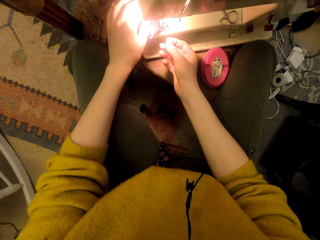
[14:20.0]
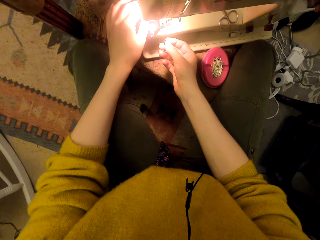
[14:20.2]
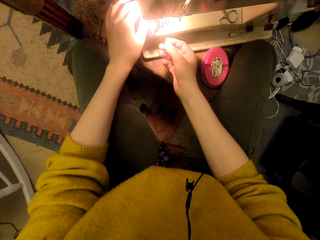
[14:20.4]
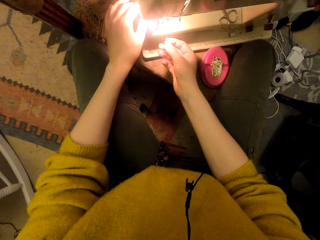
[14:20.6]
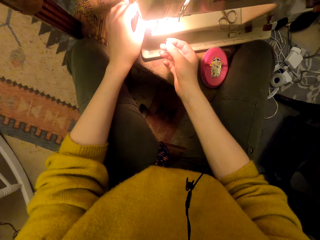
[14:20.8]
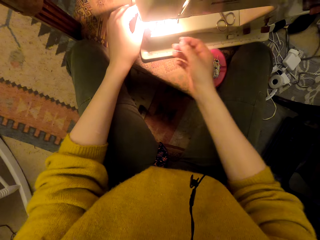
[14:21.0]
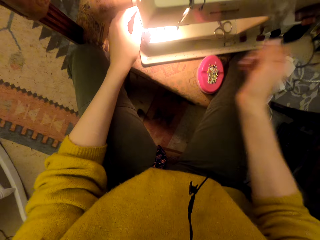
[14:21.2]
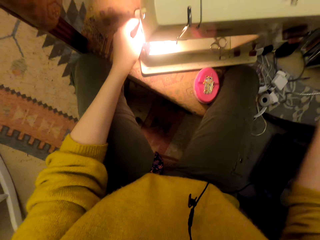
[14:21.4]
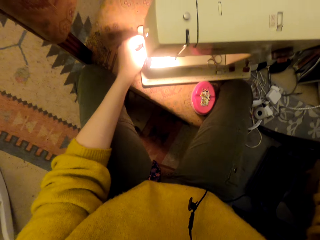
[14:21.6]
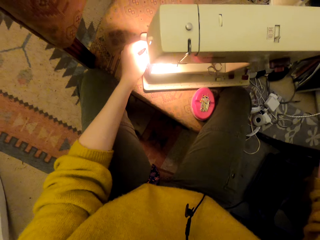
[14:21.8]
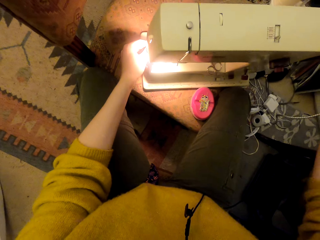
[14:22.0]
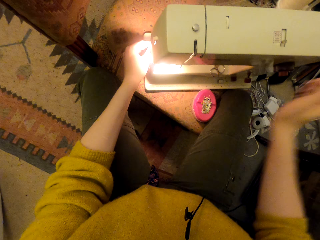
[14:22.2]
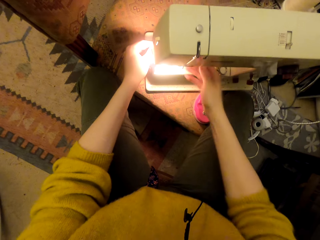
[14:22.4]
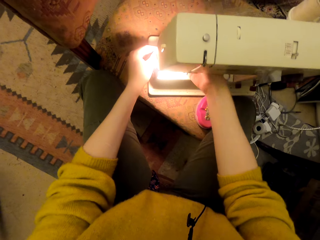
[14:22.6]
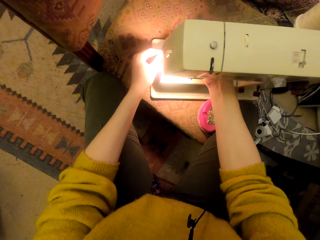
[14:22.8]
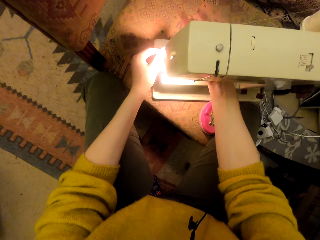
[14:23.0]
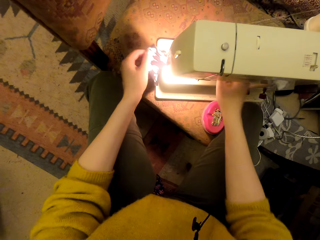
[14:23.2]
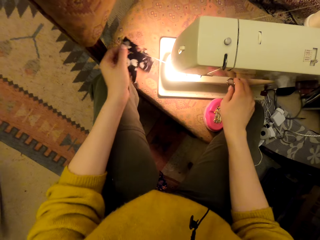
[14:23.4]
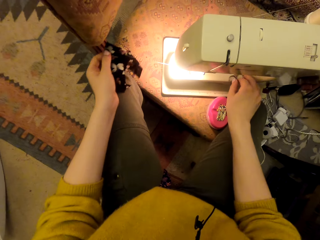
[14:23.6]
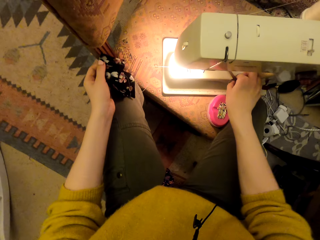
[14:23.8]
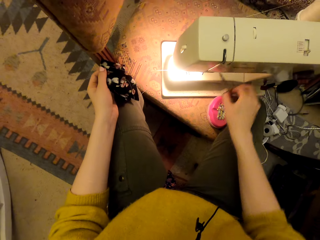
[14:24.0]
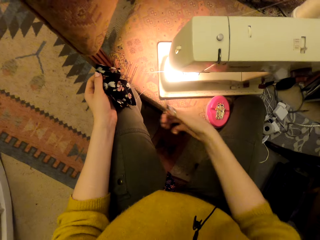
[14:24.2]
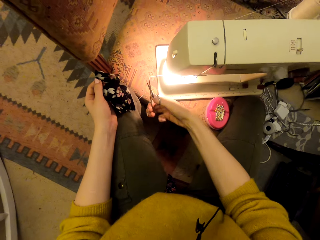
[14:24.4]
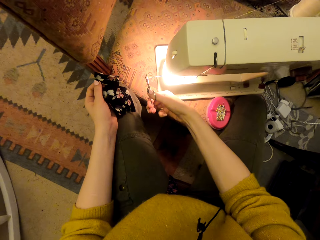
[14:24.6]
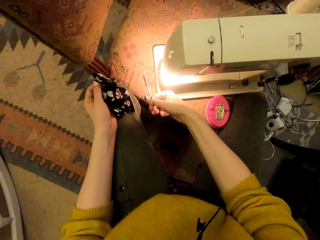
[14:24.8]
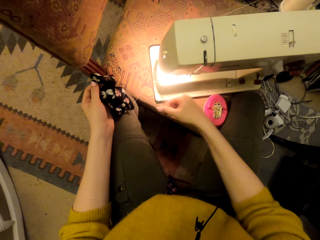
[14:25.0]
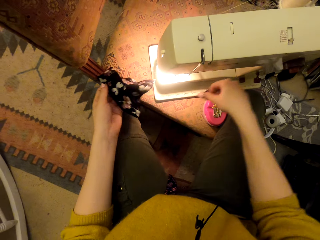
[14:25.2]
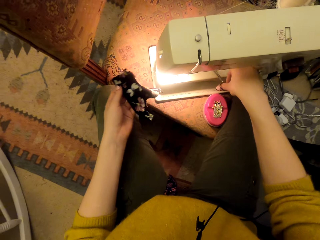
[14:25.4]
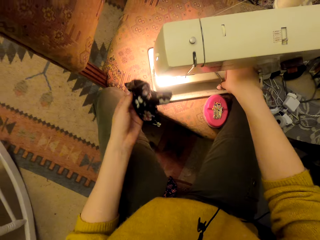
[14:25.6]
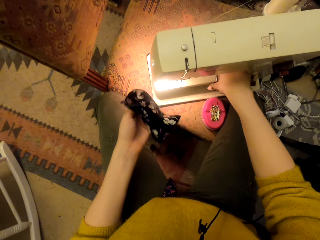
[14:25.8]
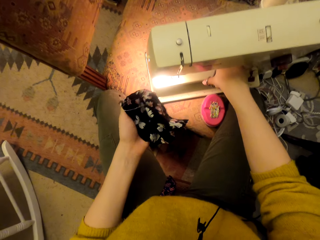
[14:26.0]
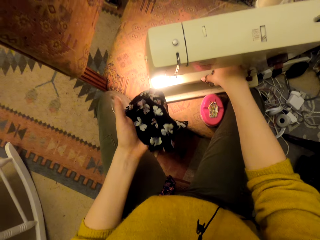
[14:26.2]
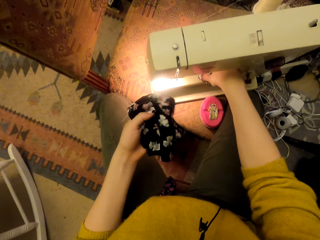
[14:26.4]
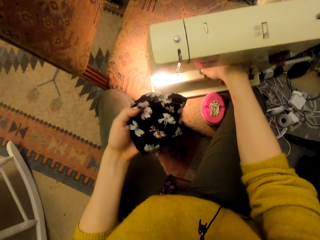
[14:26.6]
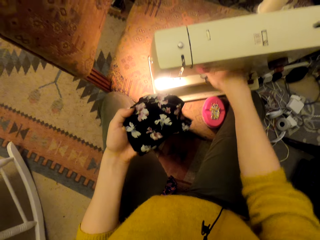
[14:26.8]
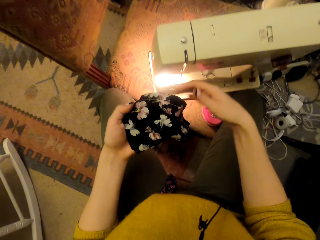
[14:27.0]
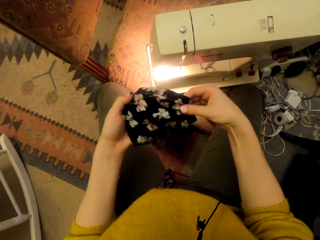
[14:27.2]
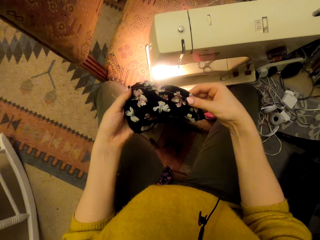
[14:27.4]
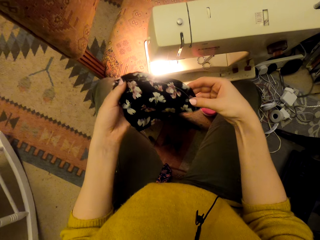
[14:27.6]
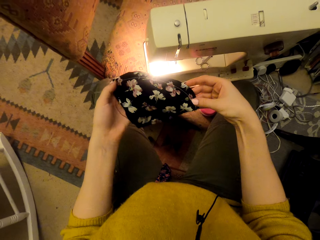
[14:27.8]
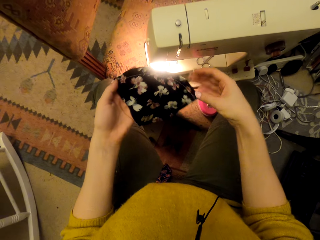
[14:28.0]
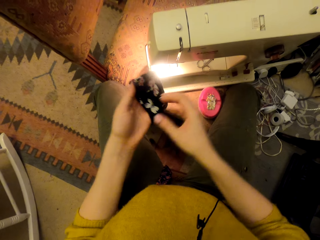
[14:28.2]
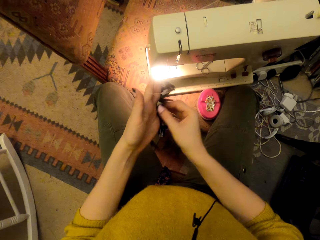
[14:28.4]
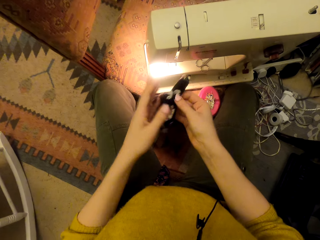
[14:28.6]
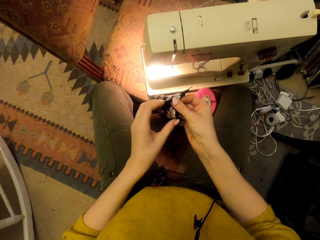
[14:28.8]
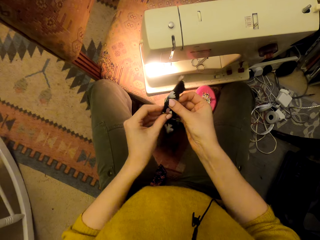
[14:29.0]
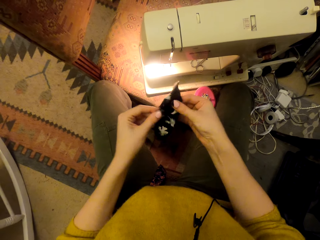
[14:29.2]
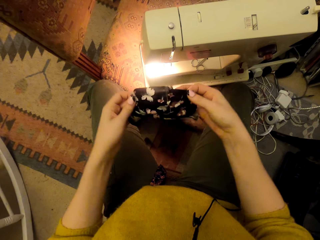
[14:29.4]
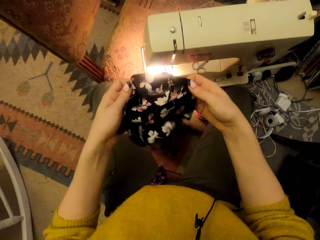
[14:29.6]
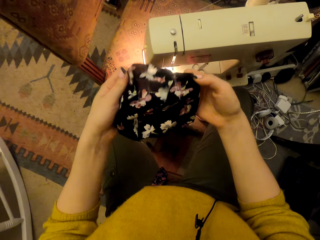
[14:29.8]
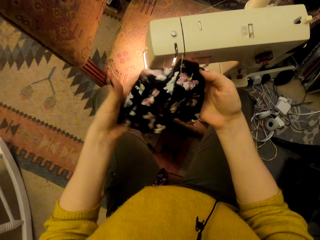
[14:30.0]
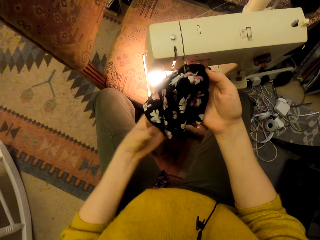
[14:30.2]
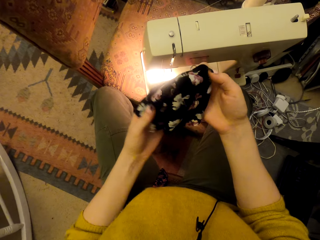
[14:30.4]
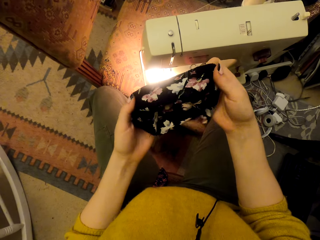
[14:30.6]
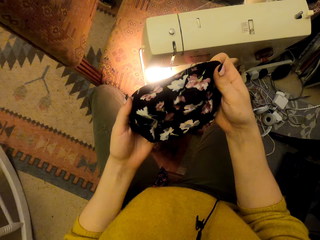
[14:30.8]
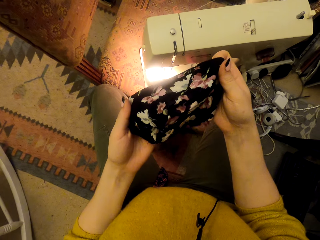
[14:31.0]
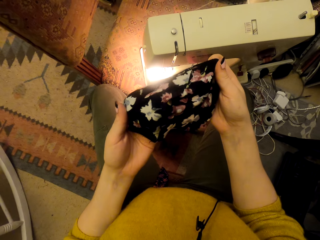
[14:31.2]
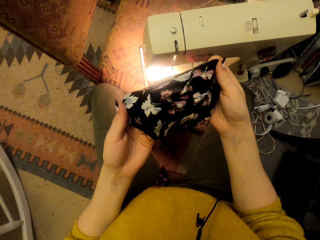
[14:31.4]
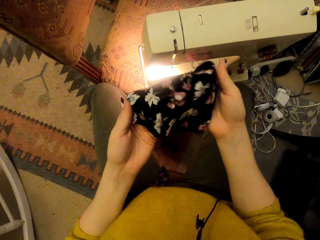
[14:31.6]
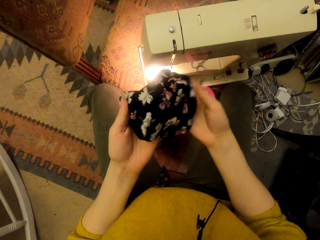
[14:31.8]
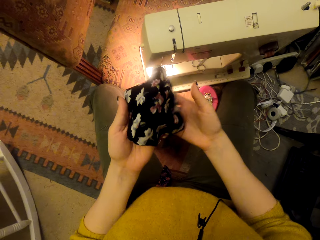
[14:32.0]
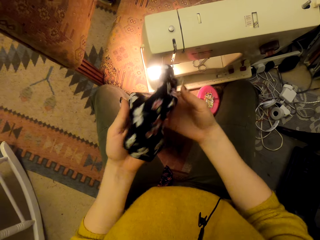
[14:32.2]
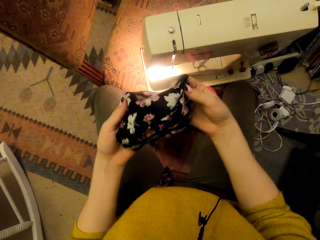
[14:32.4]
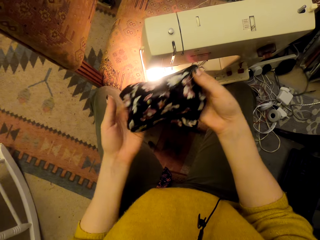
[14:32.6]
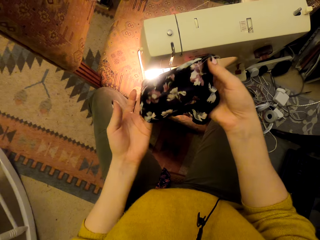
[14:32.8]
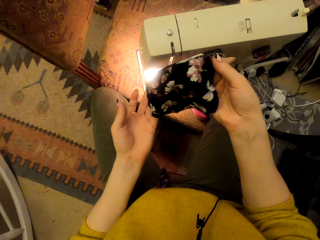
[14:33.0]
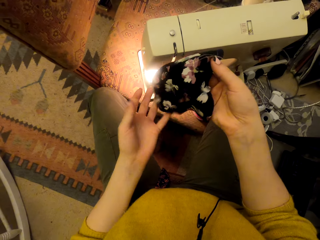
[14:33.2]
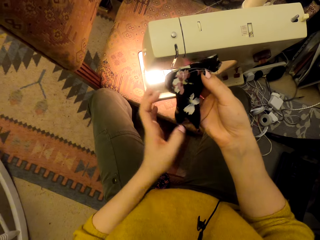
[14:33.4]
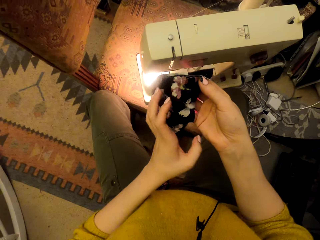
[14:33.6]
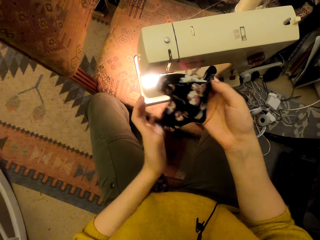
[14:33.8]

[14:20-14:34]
The camera wearer lifts a hand. They adjust the sewing machine. They move a presser bar lifter. They lift a cloth material piece from the sewing machine. They pick up scissors. They cut a thread with the scissors. They put the scissors on the sewing machine. They inspect the cloth material piece. They straighten the material.

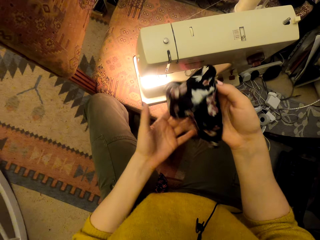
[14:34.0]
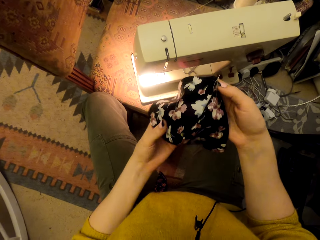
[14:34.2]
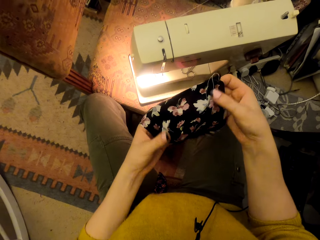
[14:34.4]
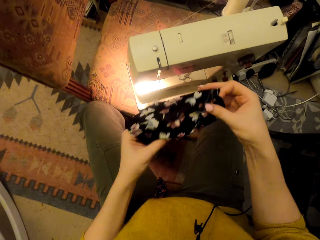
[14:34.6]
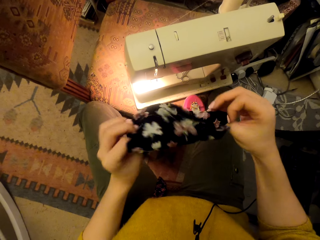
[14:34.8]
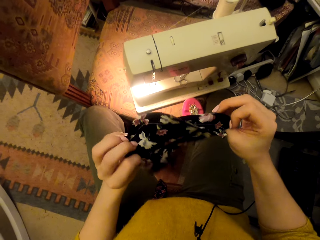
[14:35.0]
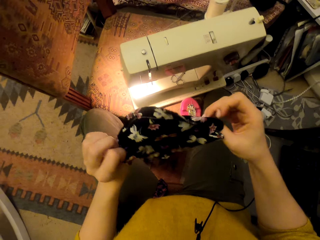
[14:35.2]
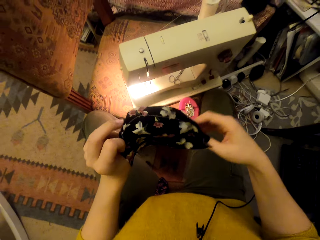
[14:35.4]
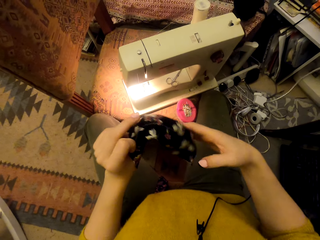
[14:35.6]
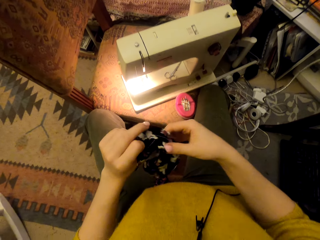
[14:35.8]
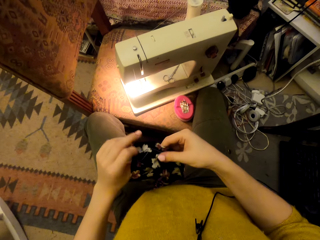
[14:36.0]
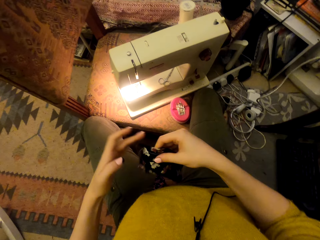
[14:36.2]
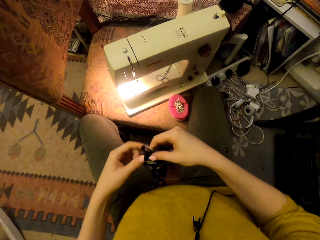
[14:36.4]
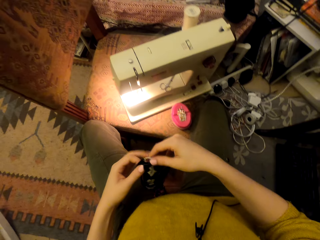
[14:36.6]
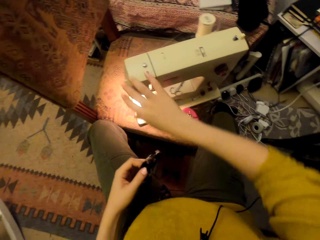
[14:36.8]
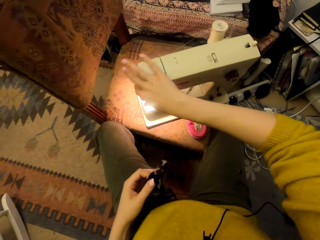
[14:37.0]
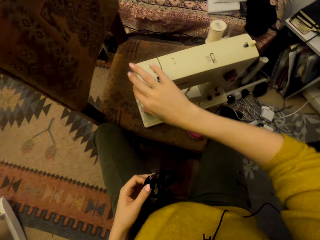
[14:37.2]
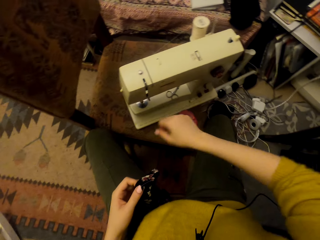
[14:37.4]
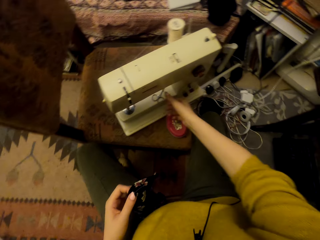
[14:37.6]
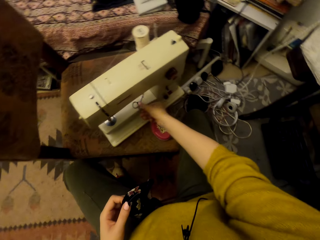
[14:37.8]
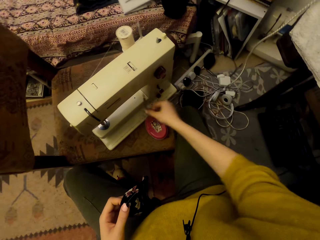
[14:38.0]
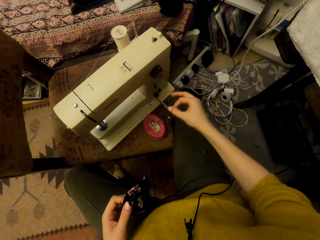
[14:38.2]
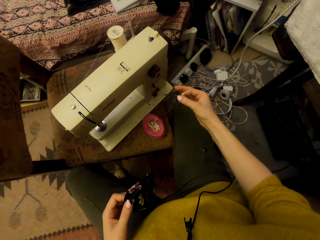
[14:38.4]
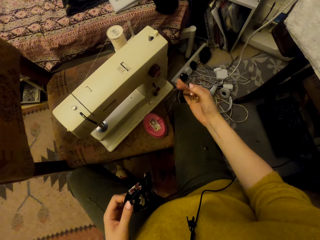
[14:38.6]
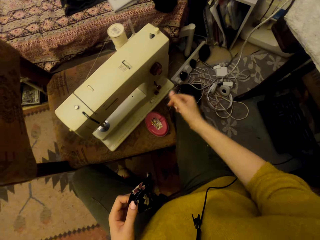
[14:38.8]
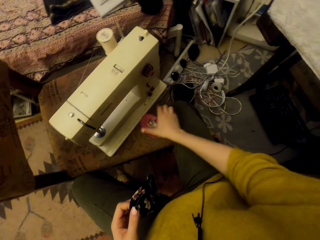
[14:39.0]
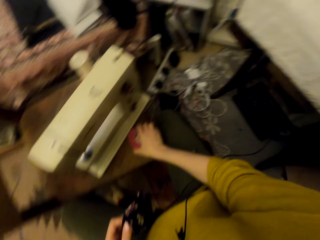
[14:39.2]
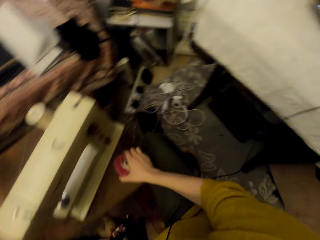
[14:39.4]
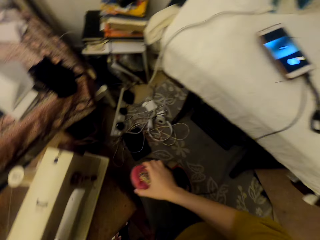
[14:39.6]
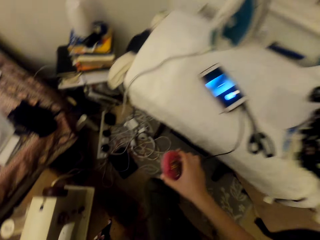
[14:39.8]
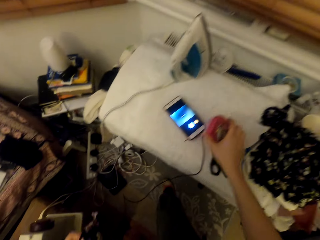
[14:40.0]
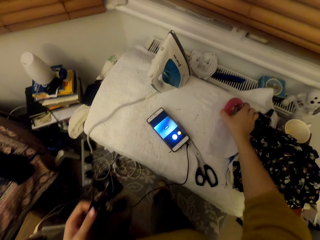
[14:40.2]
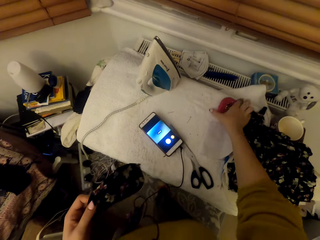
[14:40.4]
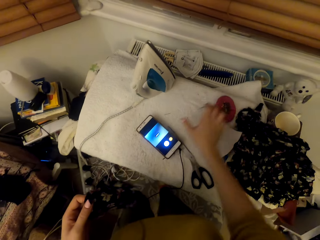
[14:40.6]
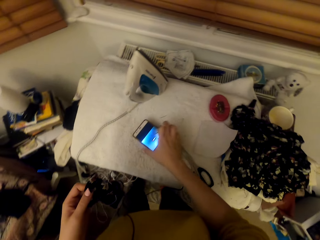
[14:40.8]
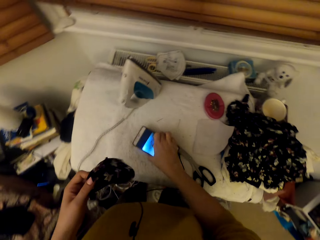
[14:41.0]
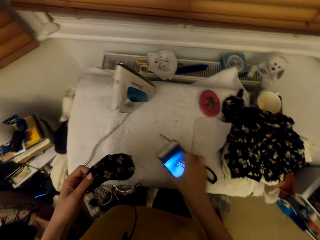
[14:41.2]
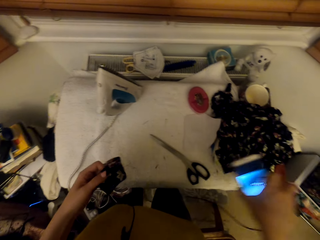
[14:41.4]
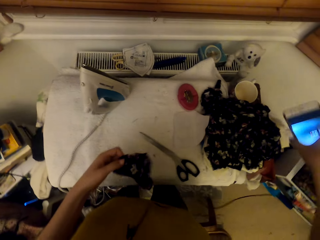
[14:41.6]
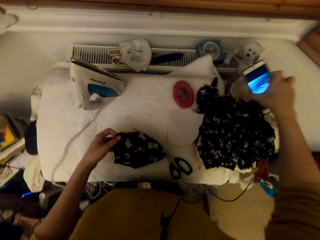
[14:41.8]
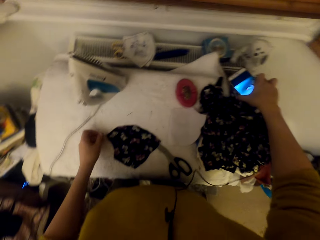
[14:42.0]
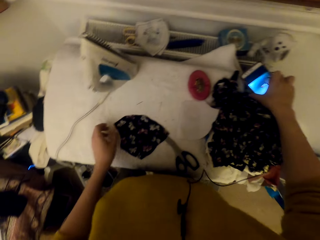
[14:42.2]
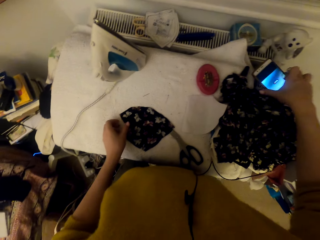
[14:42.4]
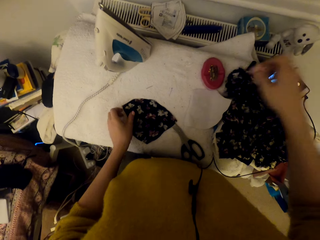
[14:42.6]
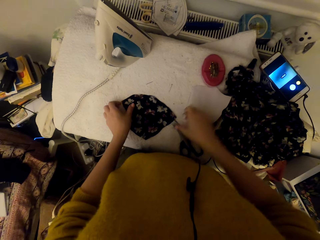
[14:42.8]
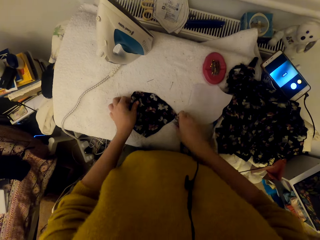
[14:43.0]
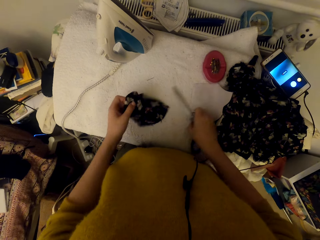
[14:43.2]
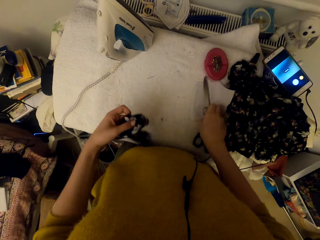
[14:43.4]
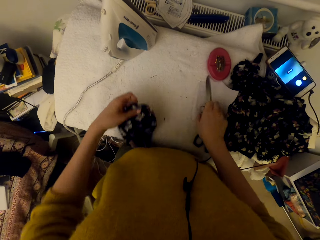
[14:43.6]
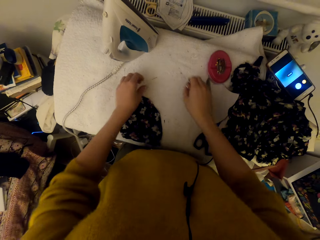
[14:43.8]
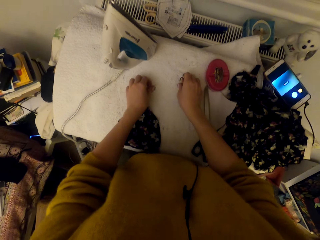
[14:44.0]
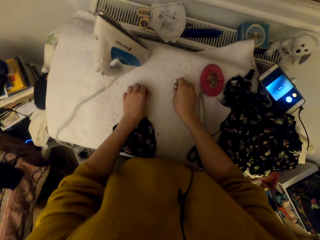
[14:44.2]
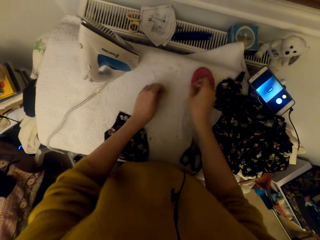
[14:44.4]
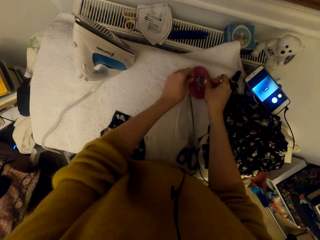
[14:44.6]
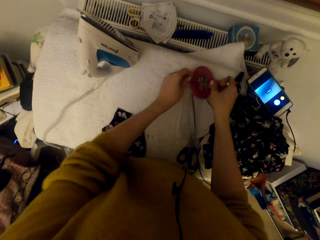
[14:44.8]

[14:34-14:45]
The camera wearer turns off the sewing machine light. They pick up the scissors. They pick up the magnetic pin holder. They put the magnetic pin holder and the scissors on the worktable. They pick up a phone on the worktable. They put down a material. They put the phone on a cup. They adjust the scissors and the cloth piece on the worktable. They pick up pins on the worktable.
